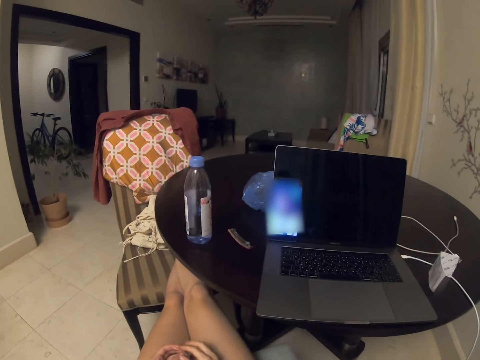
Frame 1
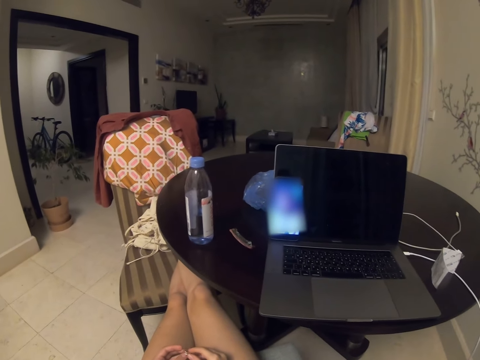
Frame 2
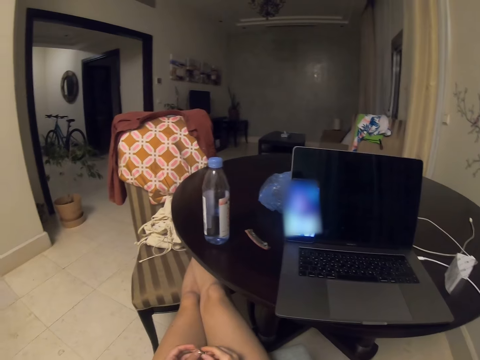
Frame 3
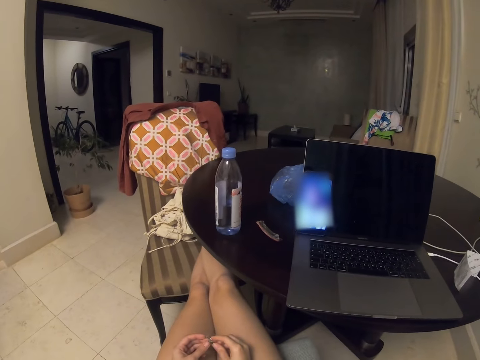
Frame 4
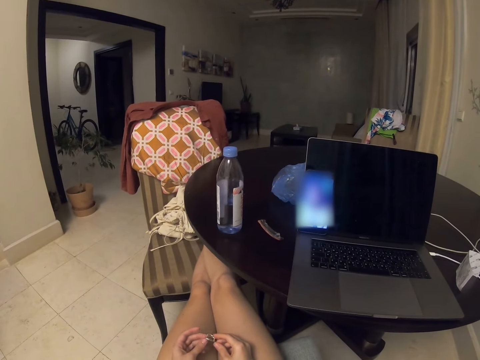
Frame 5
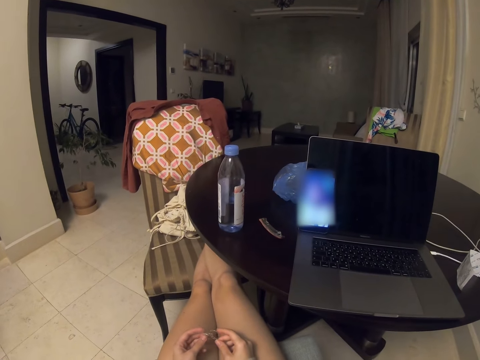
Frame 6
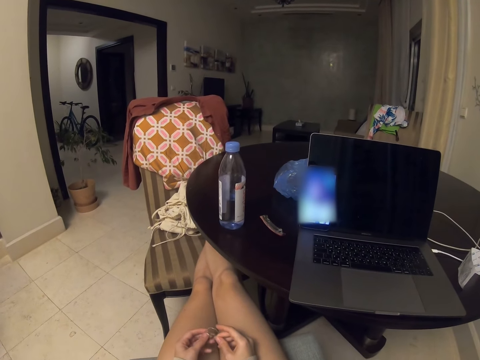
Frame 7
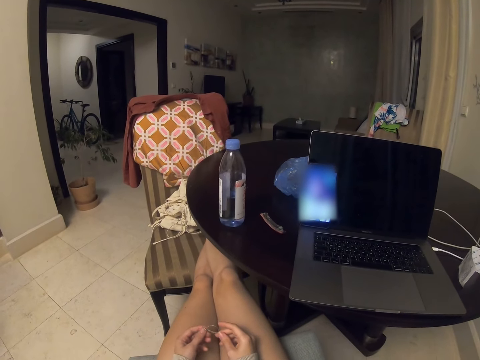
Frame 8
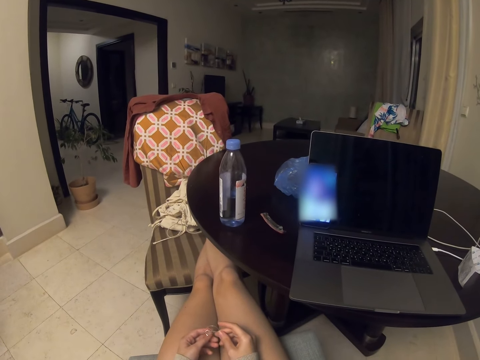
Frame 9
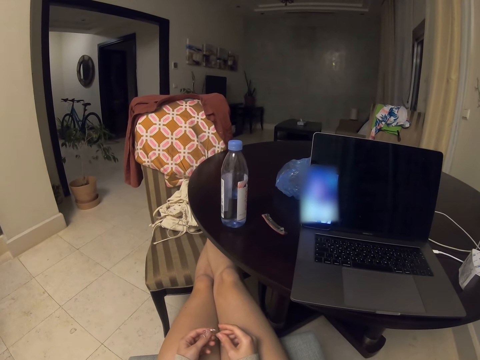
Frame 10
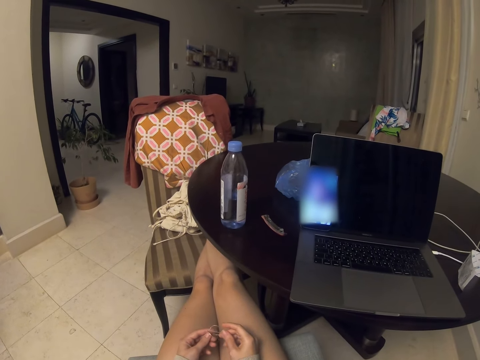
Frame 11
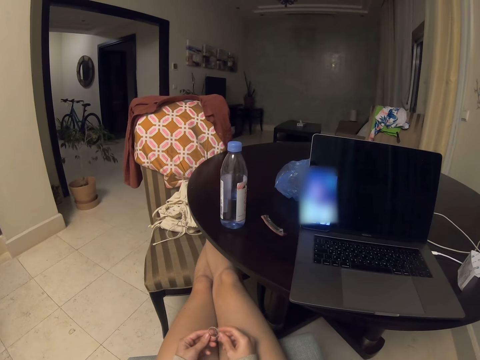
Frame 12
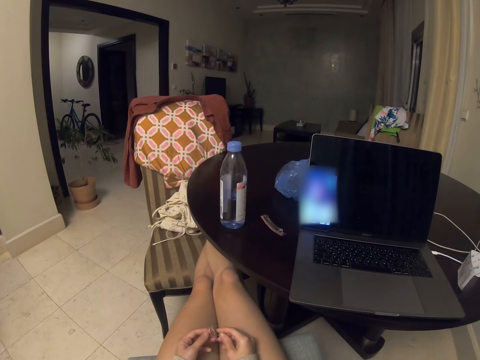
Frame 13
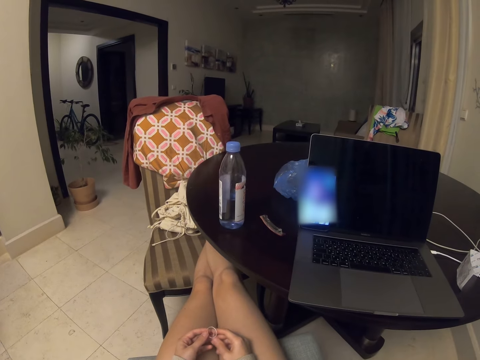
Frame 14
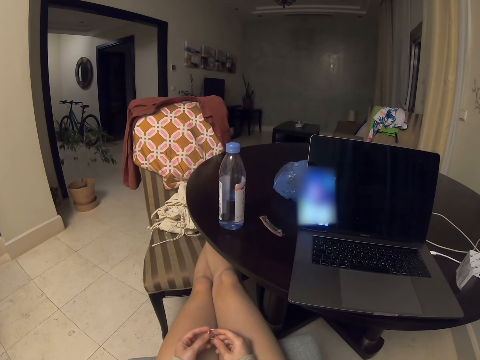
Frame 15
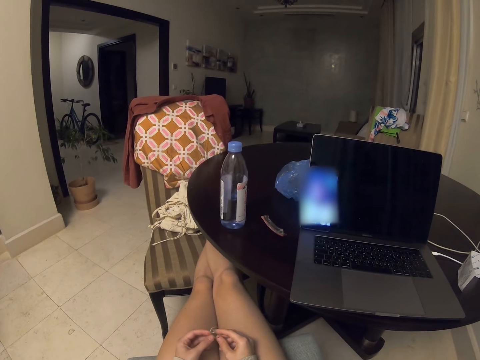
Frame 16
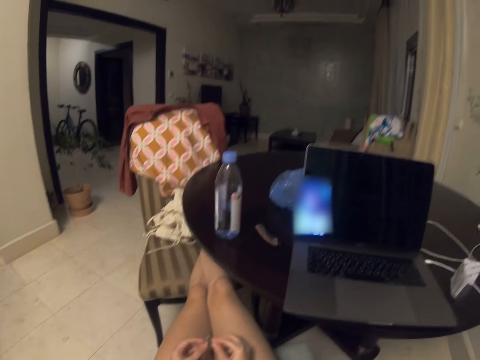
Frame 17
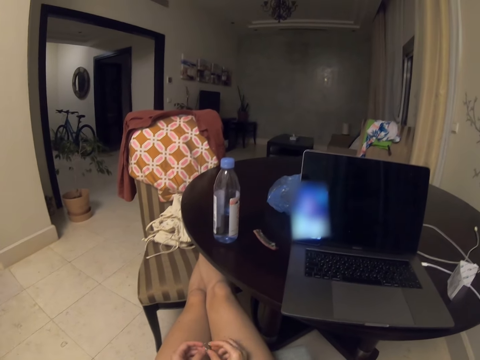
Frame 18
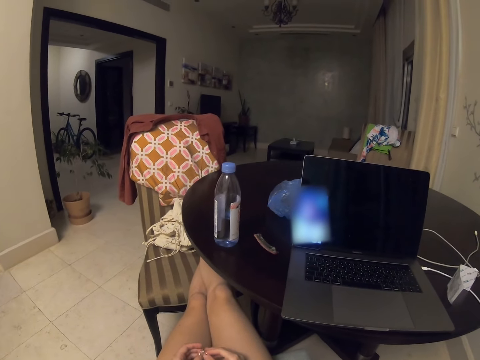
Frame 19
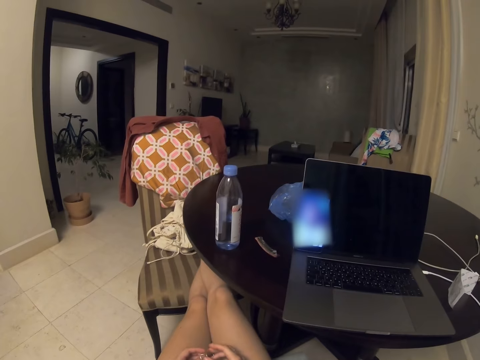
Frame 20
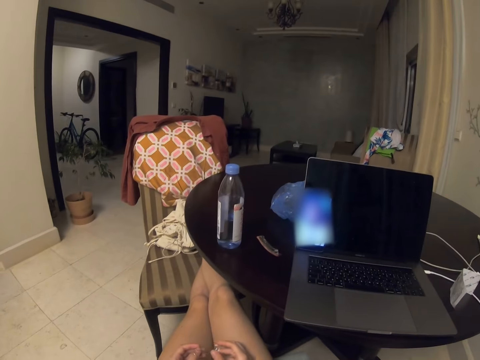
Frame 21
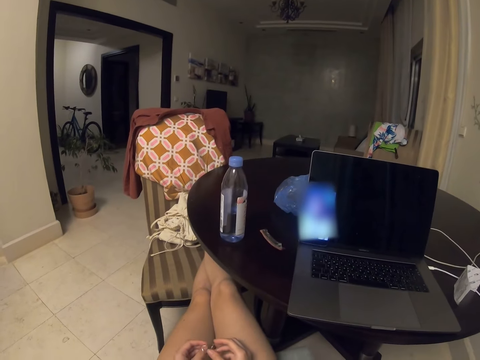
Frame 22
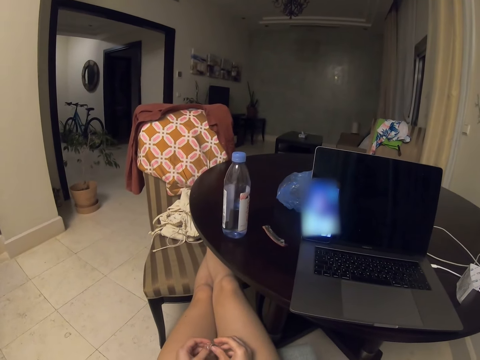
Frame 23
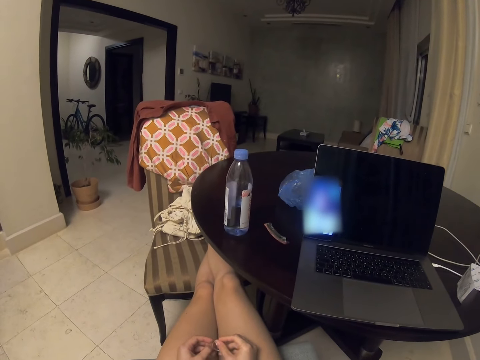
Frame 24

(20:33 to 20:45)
The camera wearer watches the laptop.

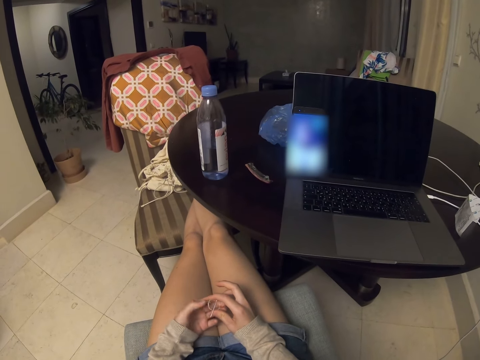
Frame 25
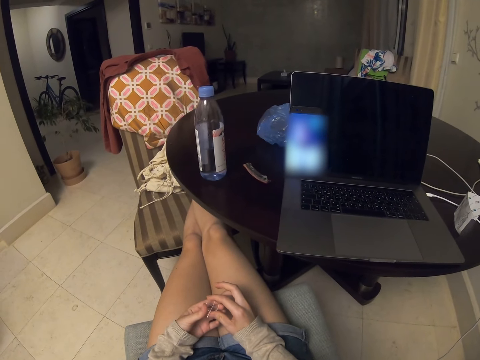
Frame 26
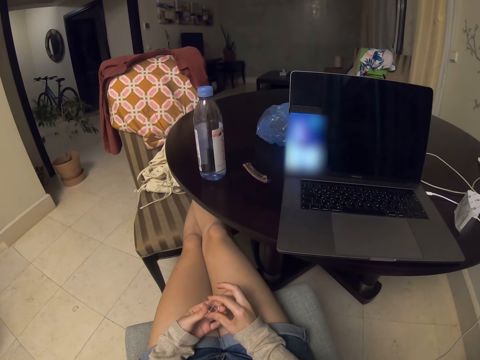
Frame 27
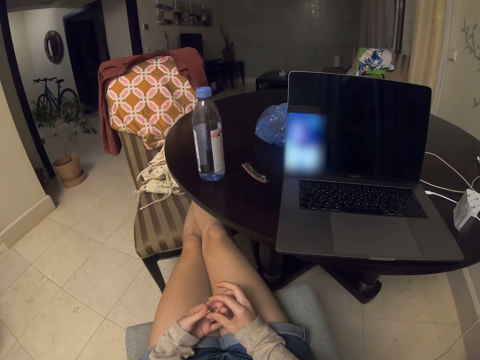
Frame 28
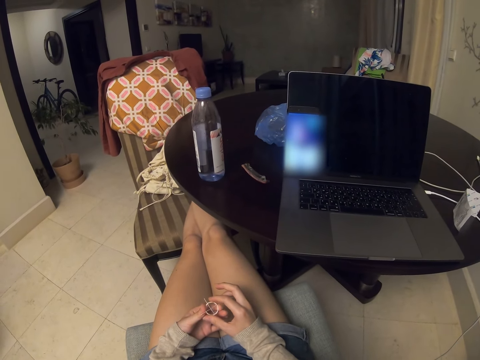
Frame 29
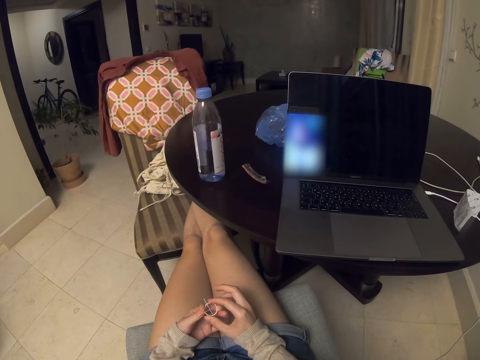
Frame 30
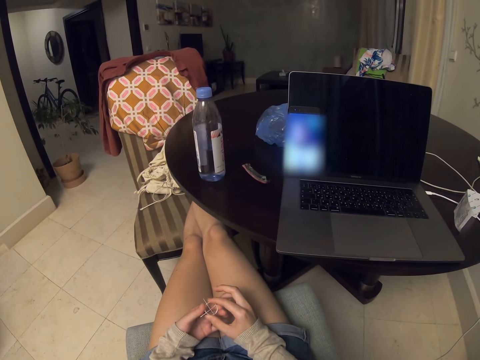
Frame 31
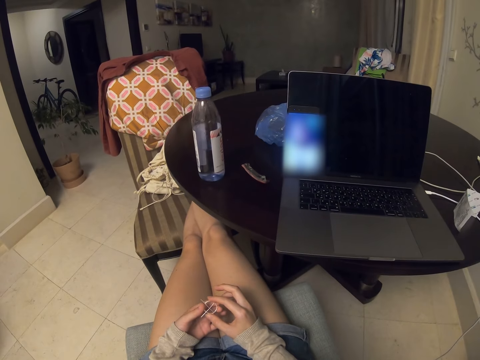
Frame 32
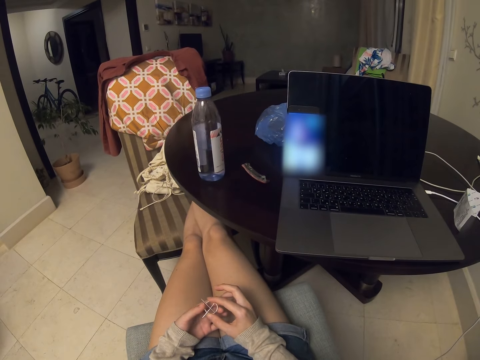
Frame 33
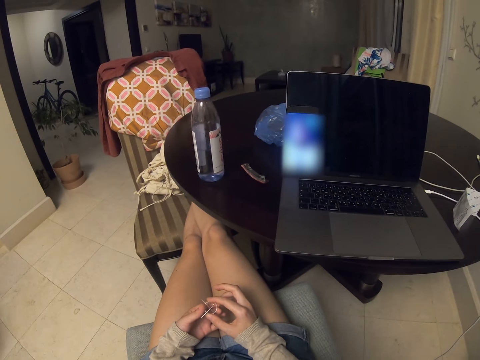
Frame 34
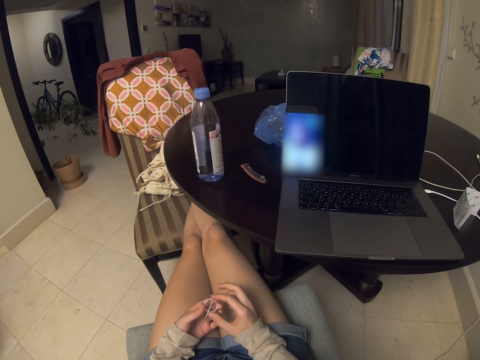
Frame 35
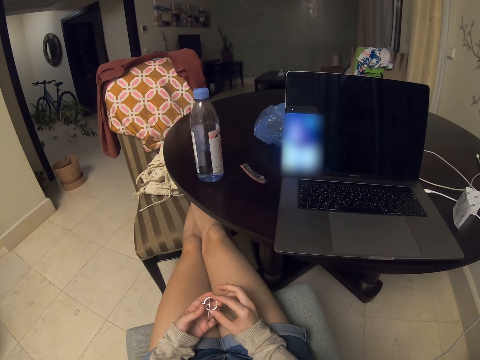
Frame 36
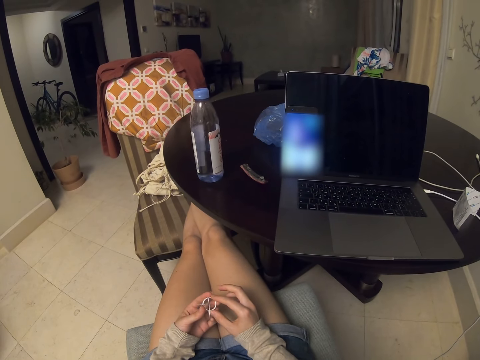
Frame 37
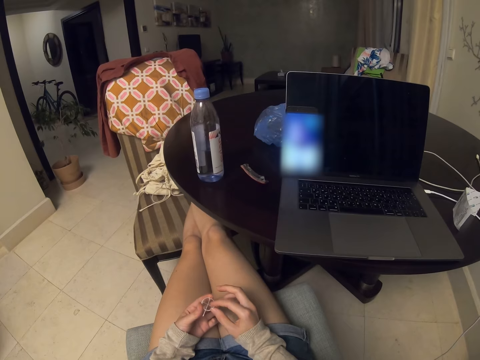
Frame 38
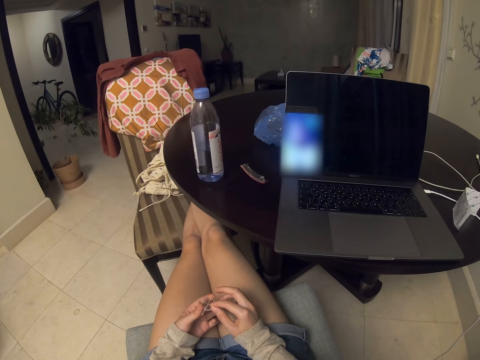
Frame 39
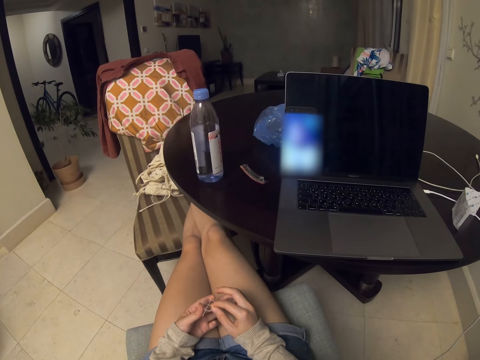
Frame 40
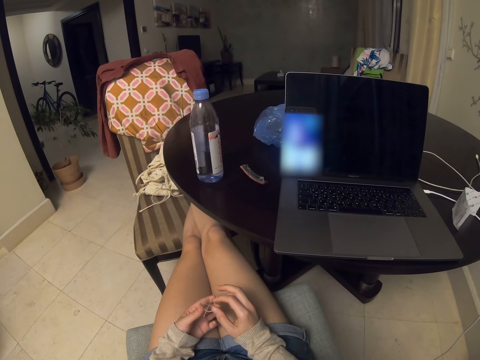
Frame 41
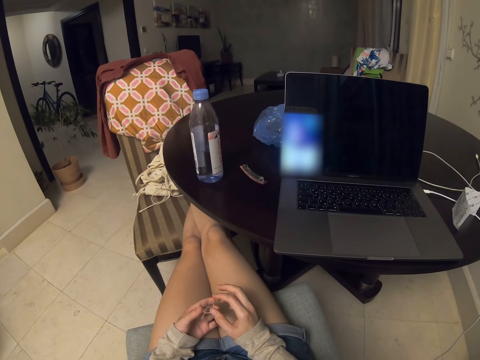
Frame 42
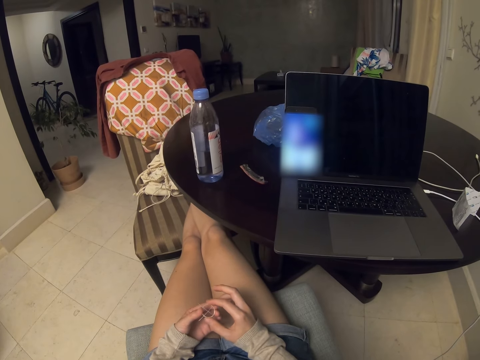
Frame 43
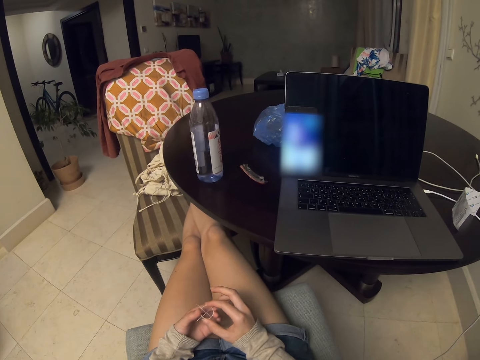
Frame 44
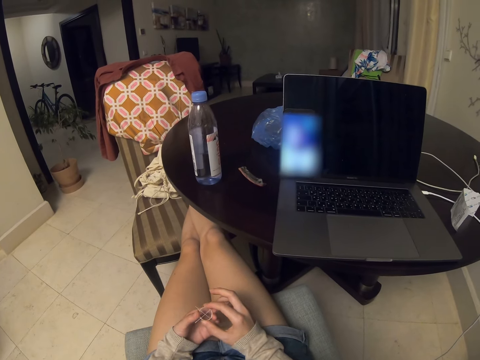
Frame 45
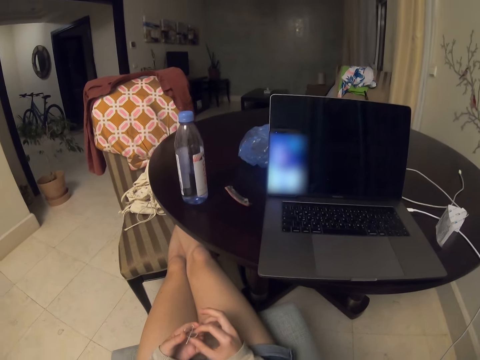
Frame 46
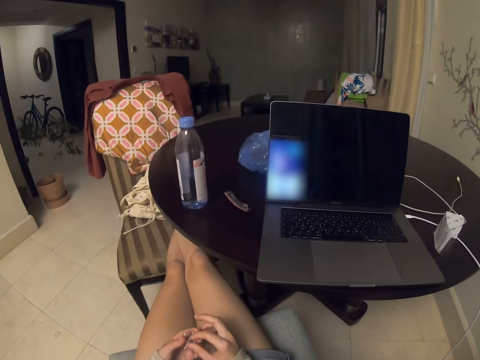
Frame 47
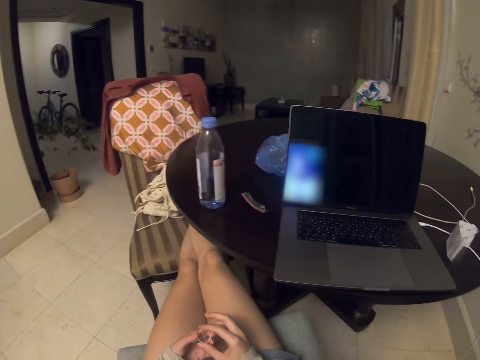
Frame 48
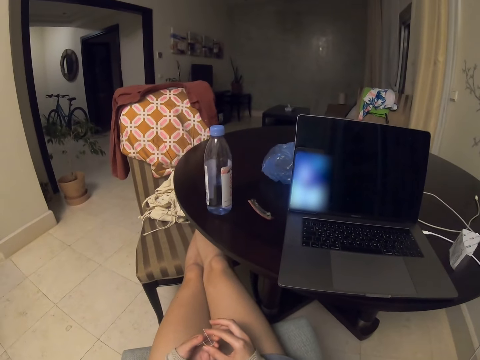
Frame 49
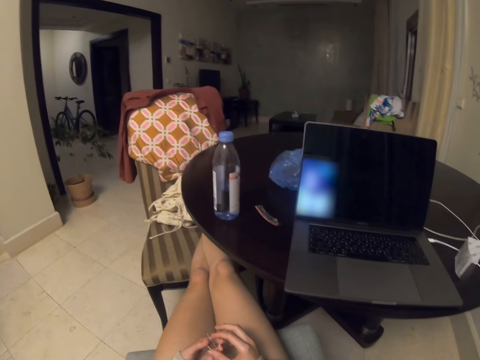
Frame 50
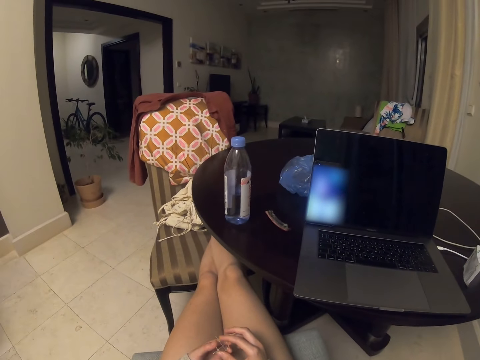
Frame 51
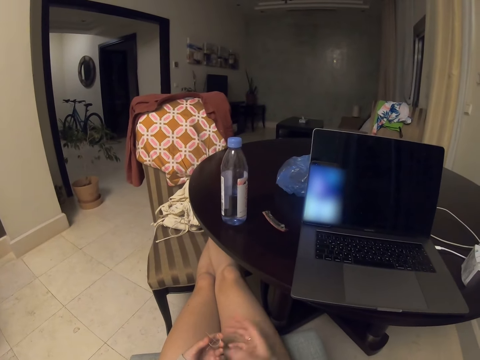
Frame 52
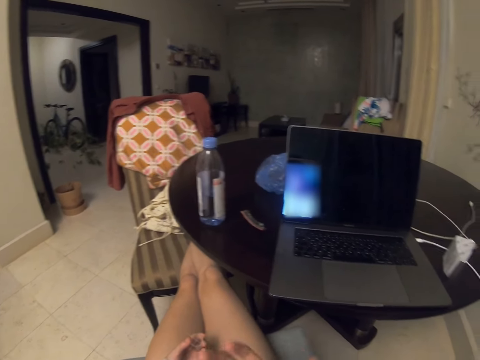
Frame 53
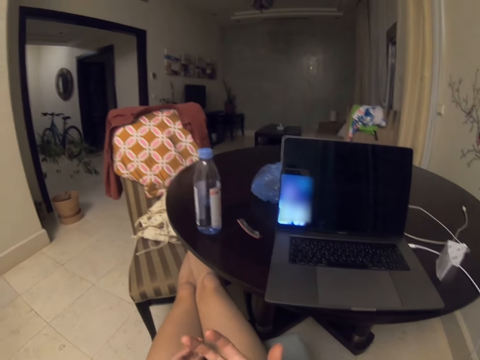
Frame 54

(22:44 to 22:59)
The camera wearer watches the phone.
